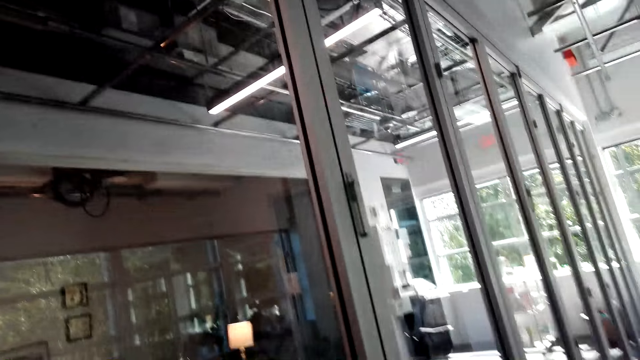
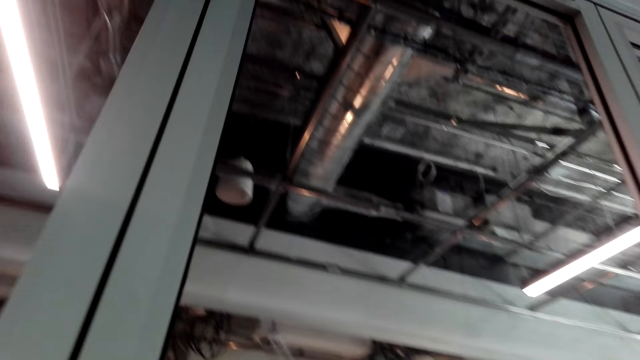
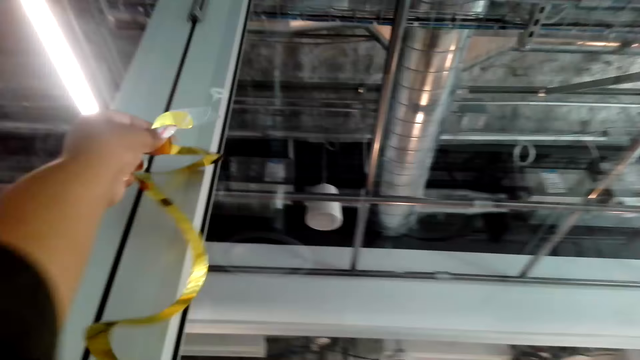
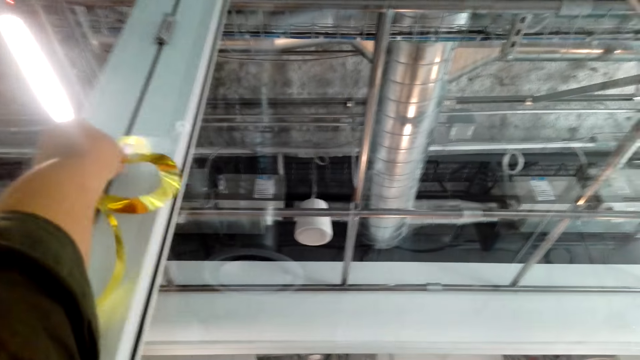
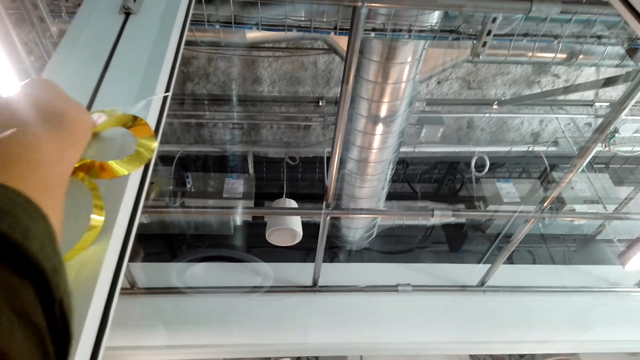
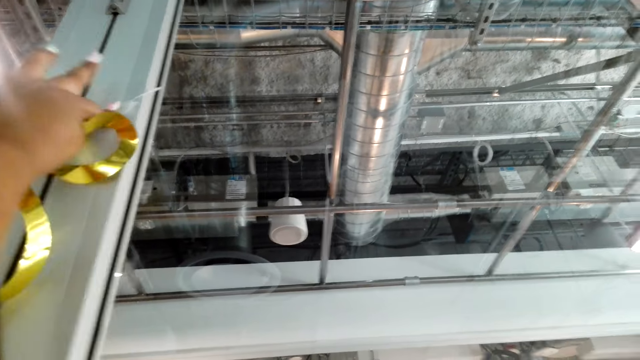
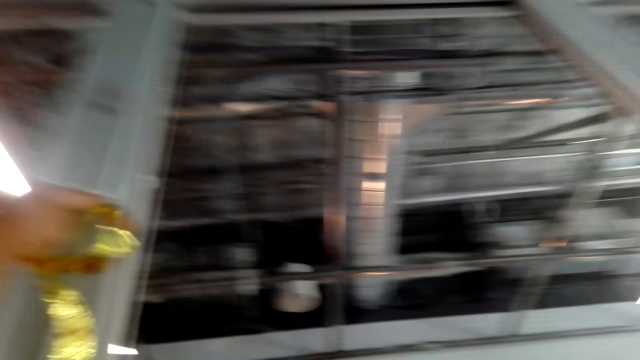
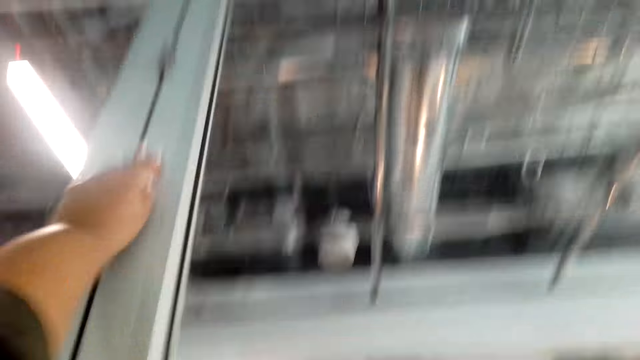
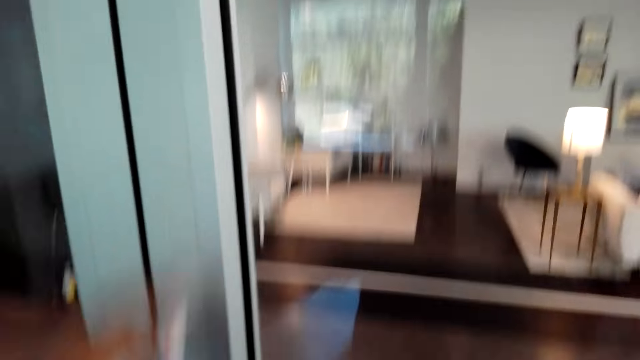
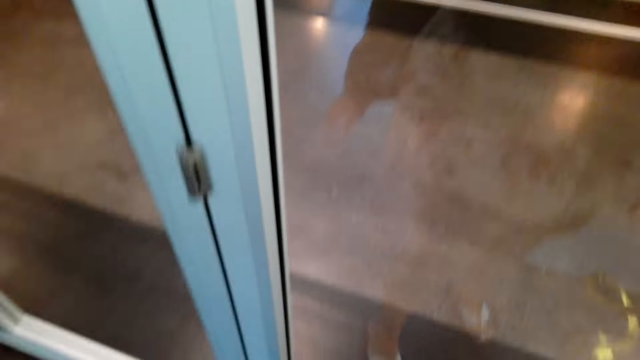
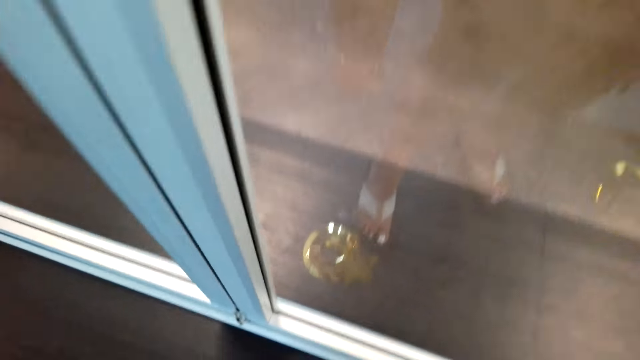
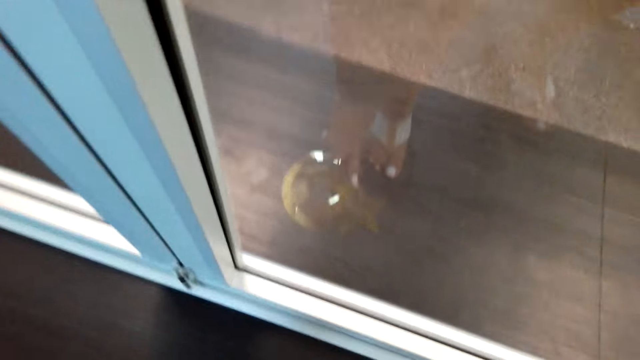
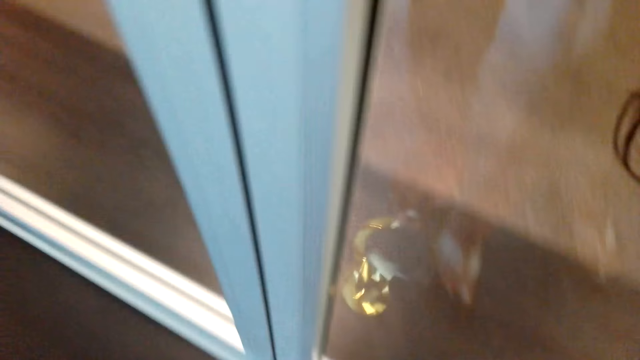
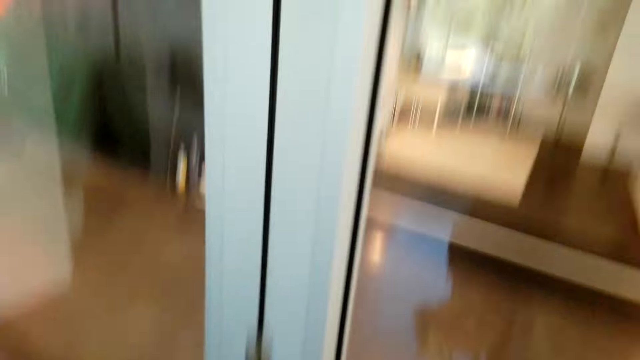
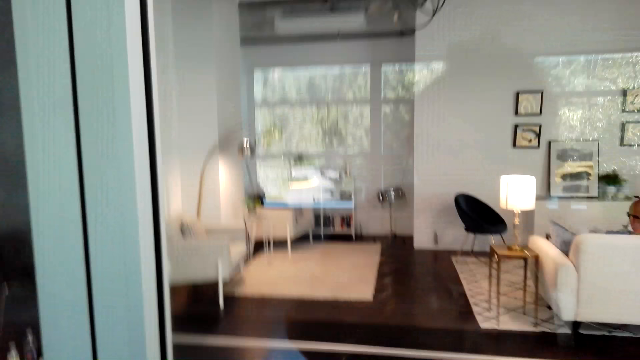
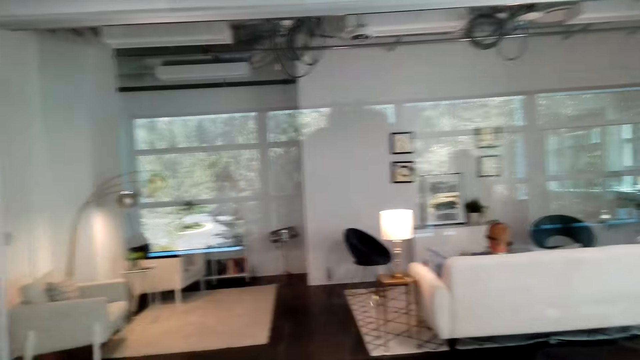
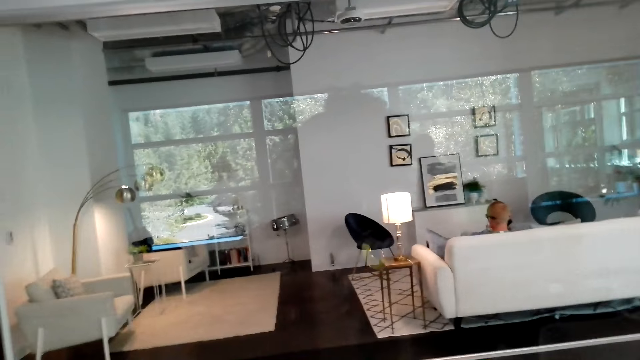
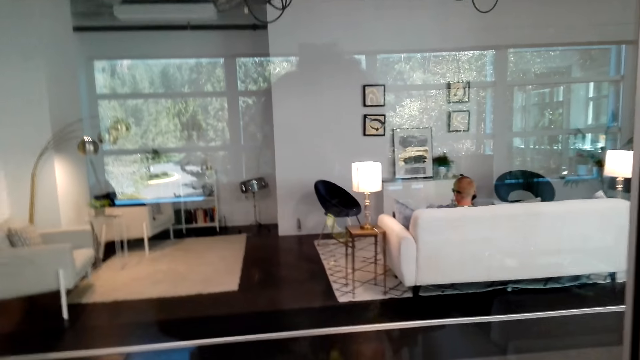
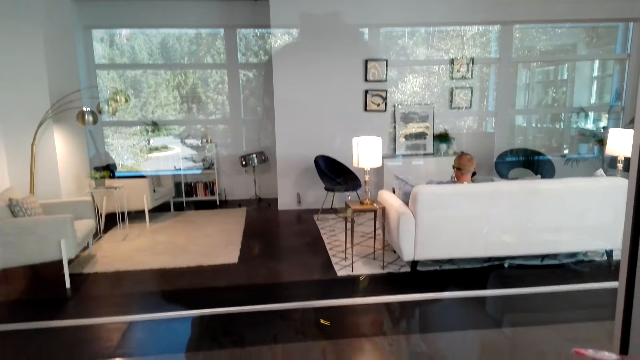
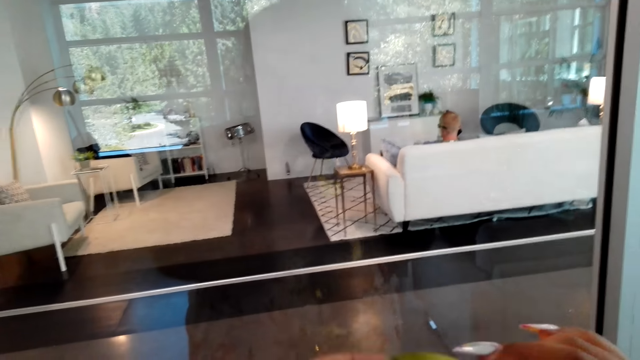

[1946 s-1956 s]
The camera wearer sticks a decoration on the wall. They pick up the decoration.

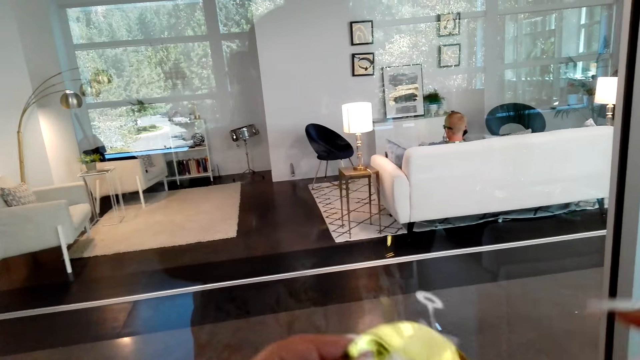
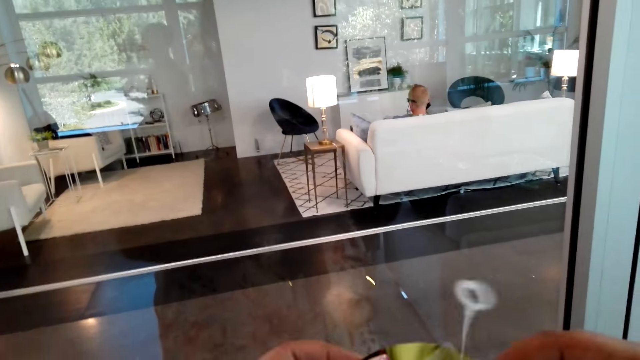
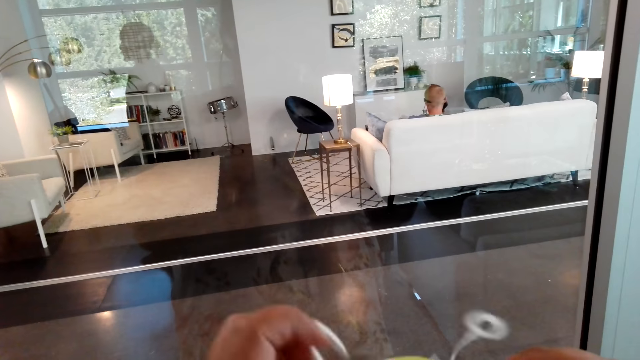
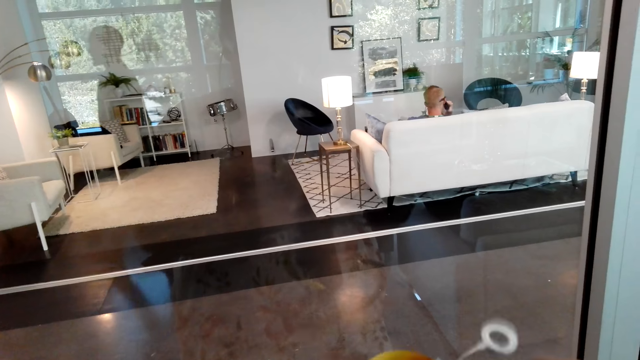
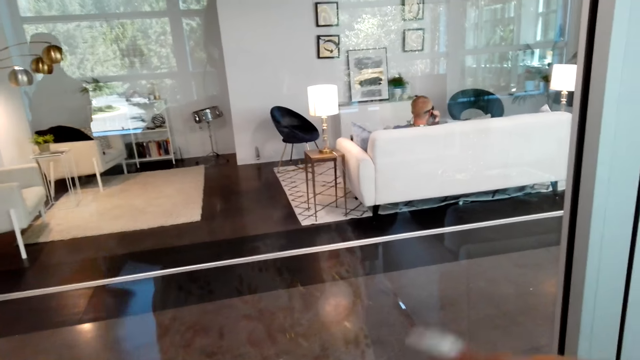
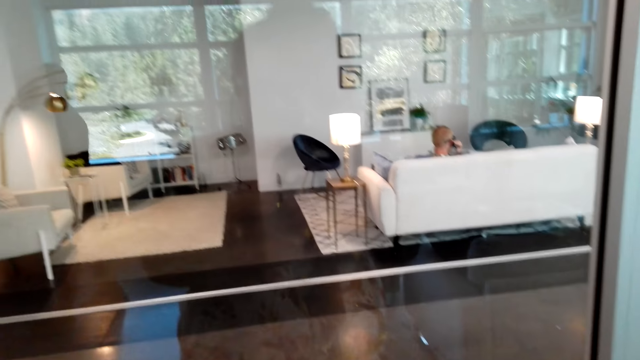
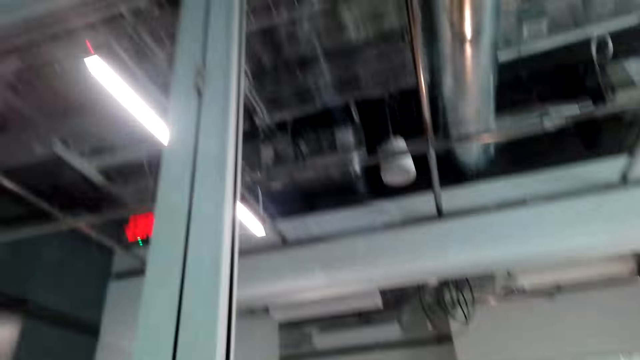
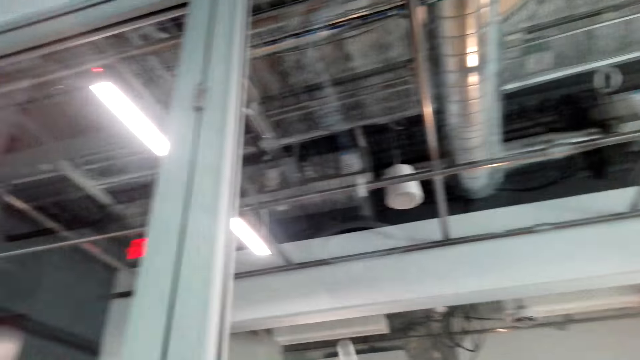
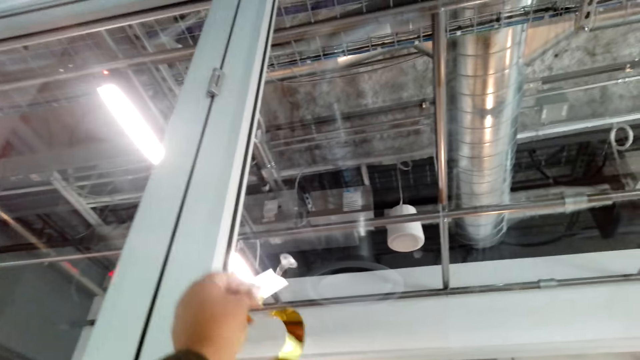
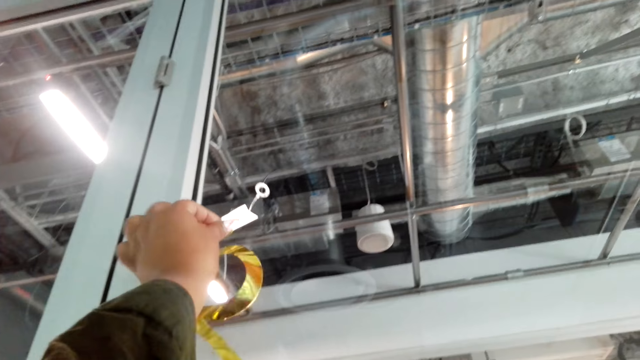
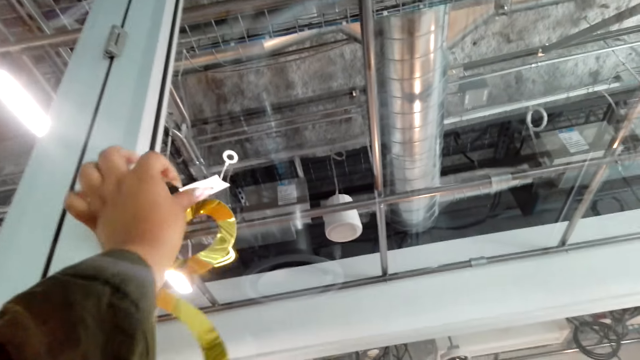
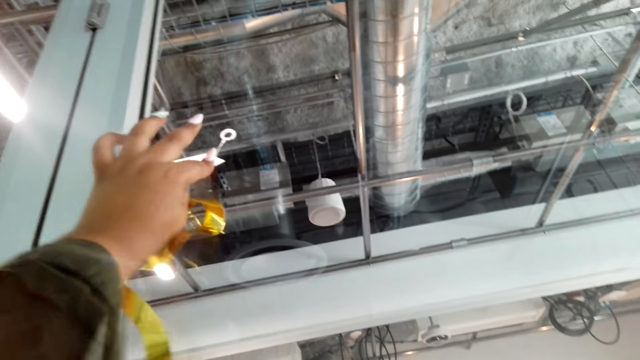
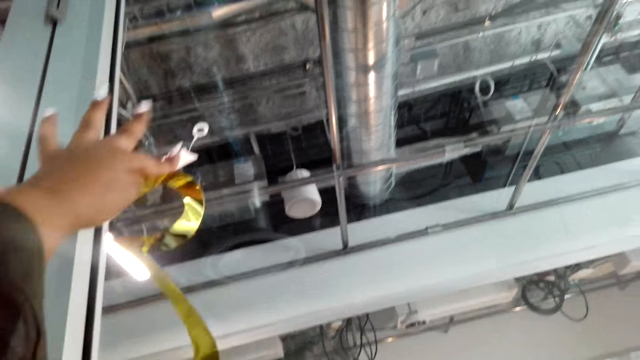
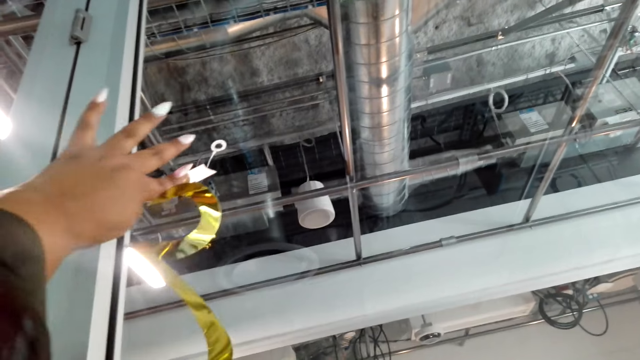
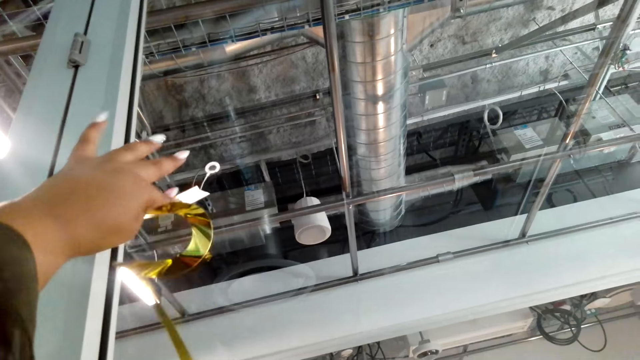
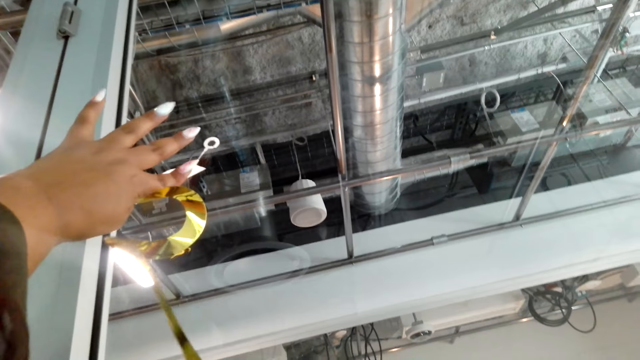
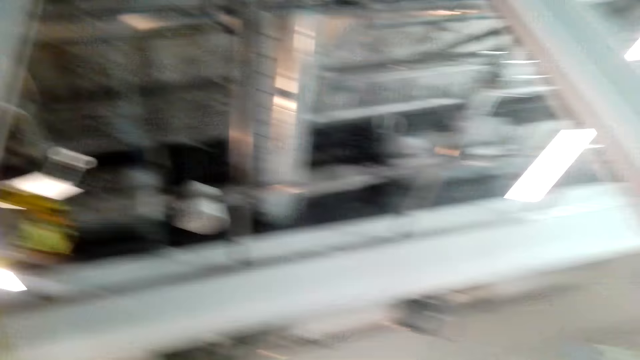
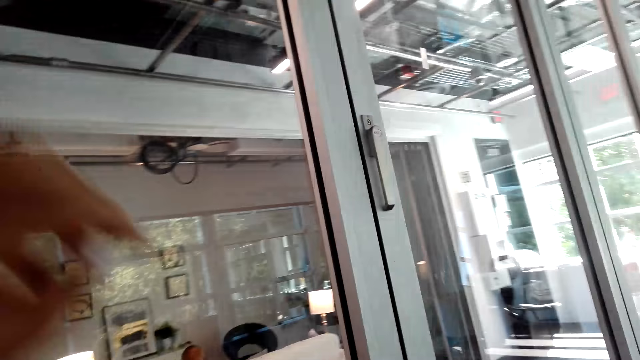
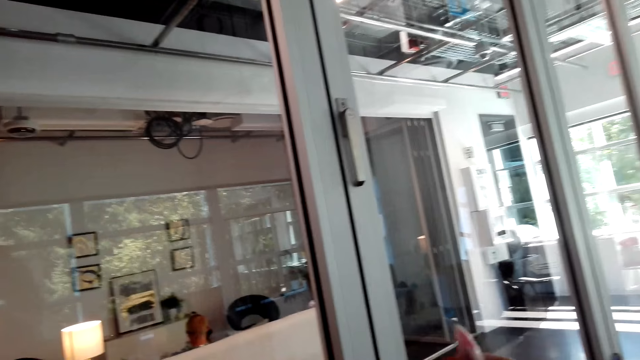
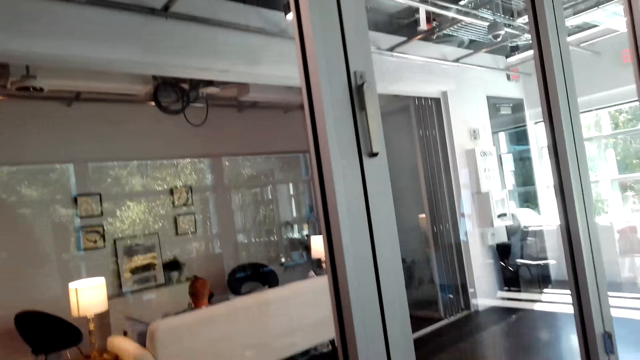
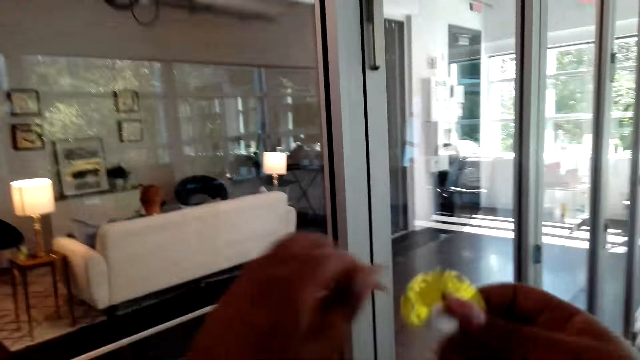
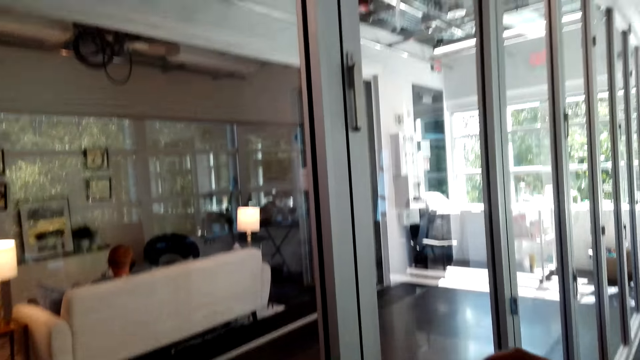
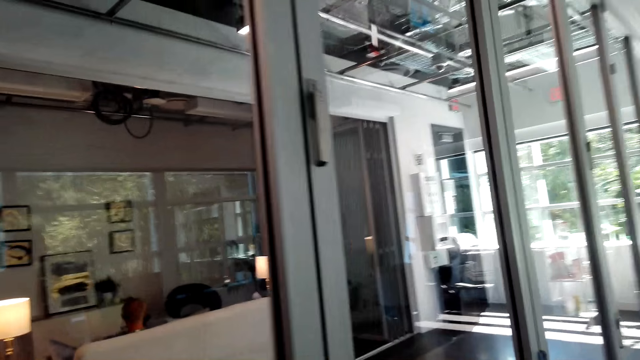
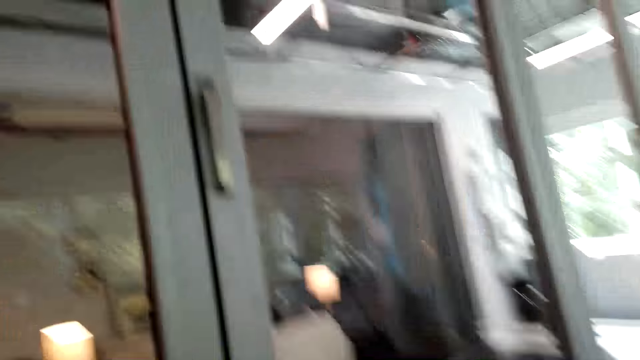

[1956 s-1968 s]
The camera wearer talks to a man. They put the flower on the window. They stick a decoration on the wall.
